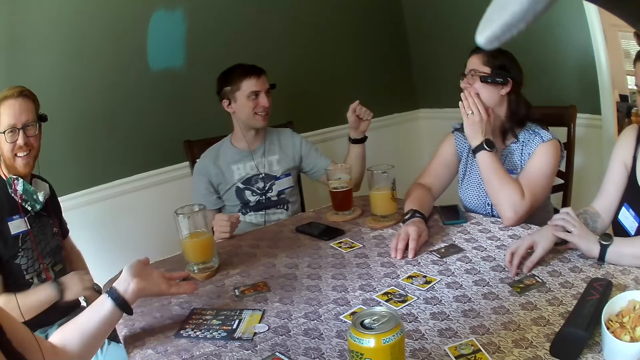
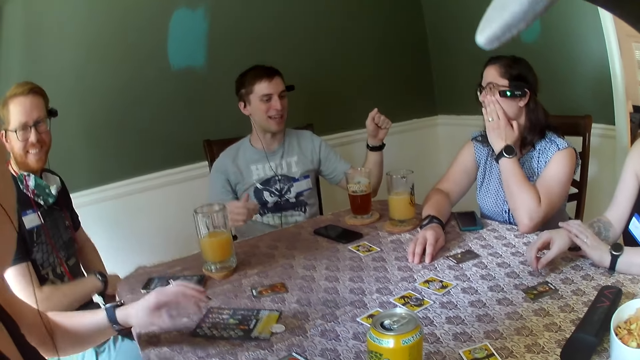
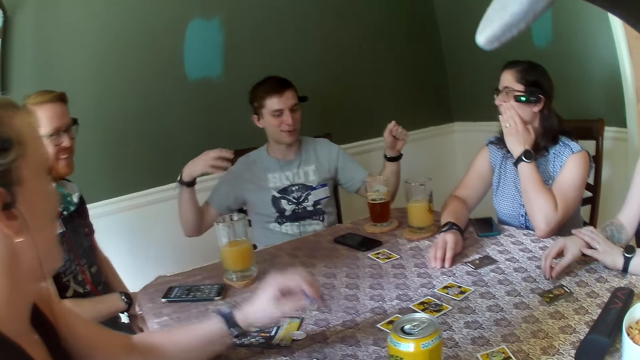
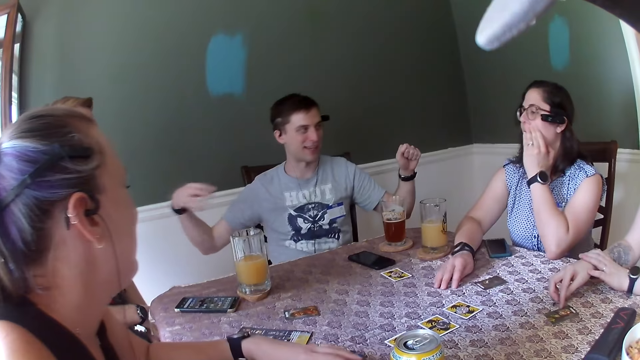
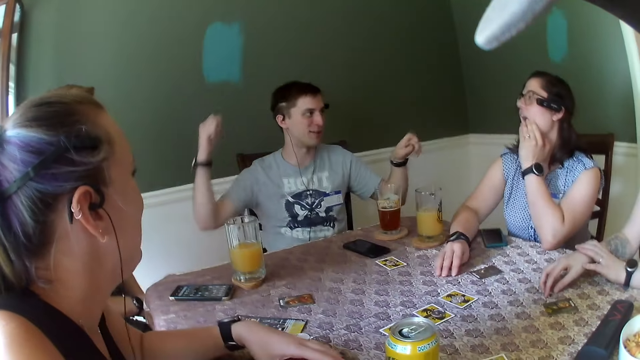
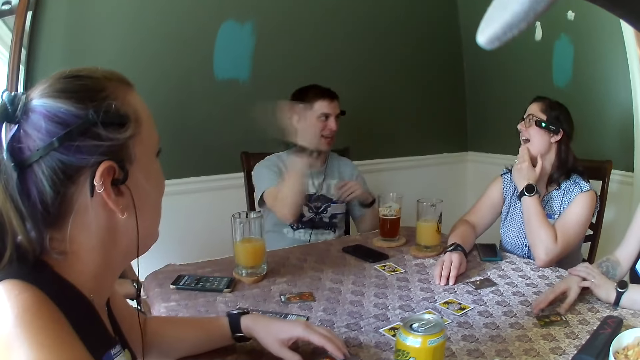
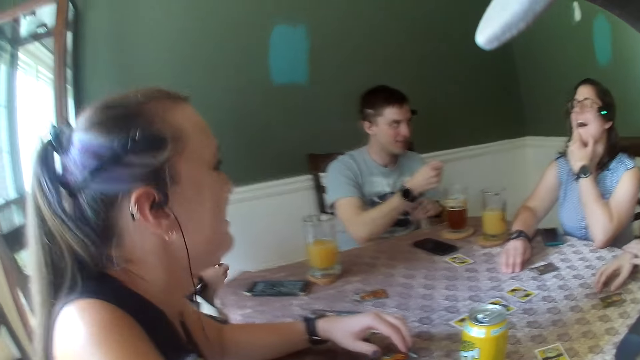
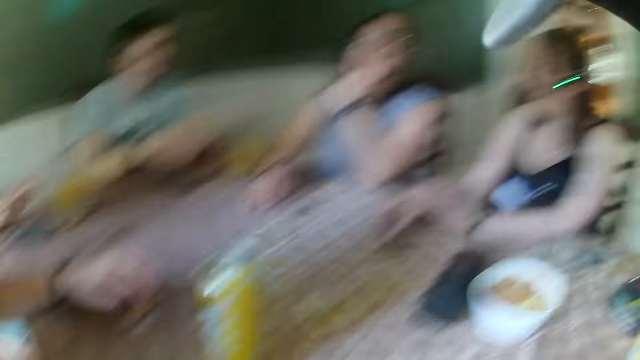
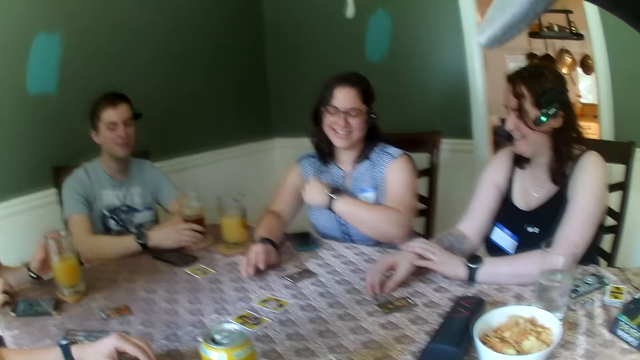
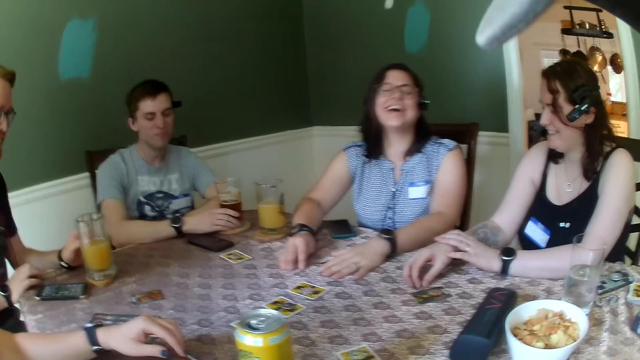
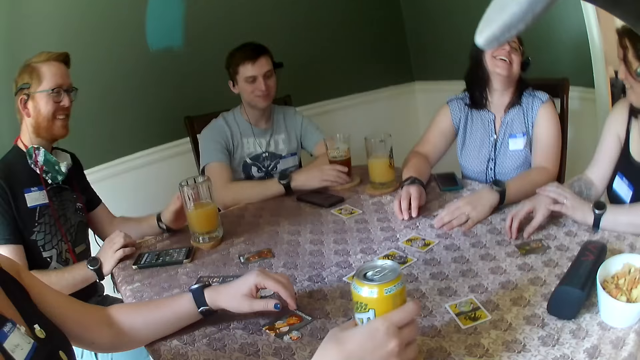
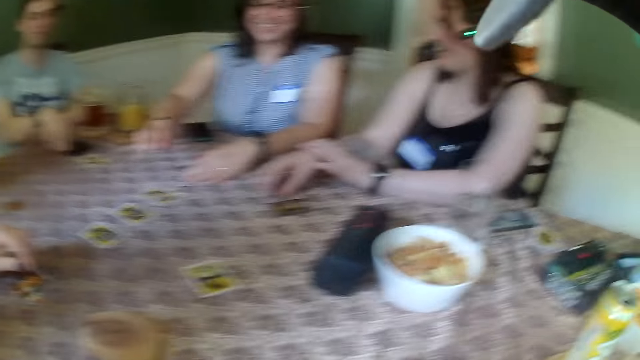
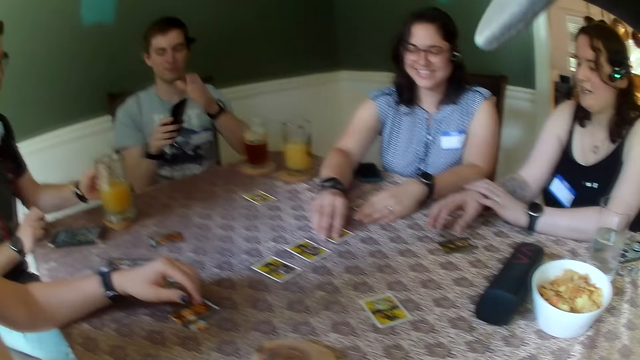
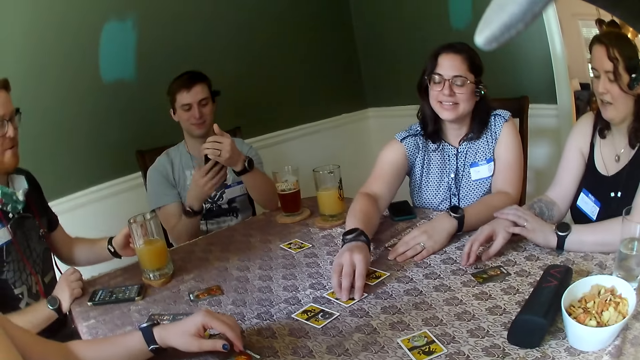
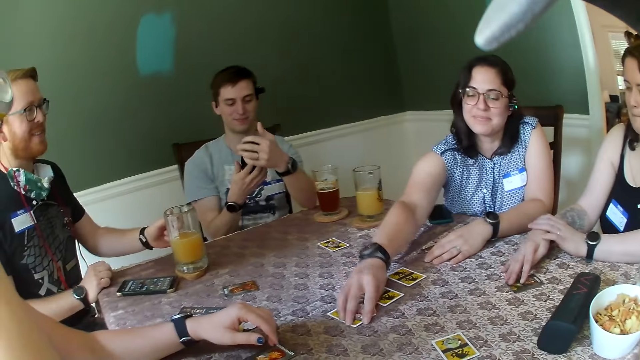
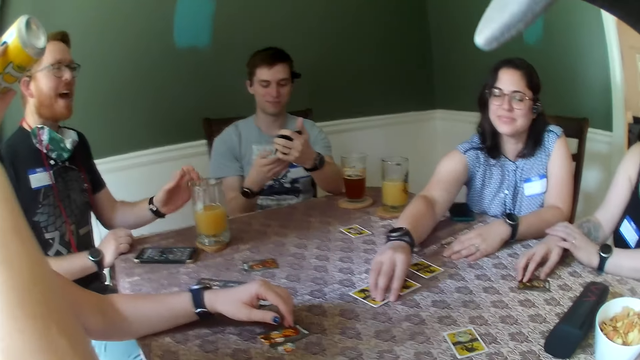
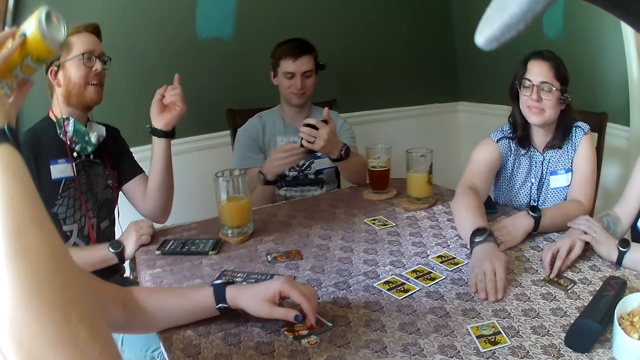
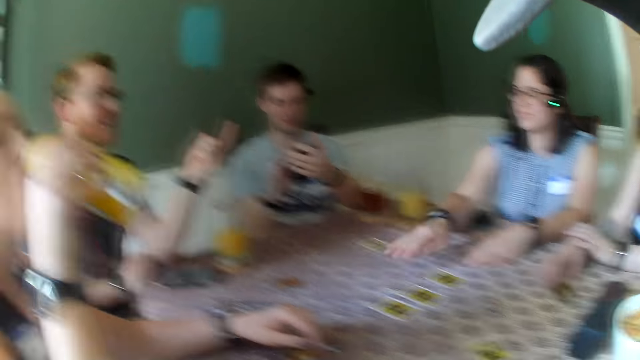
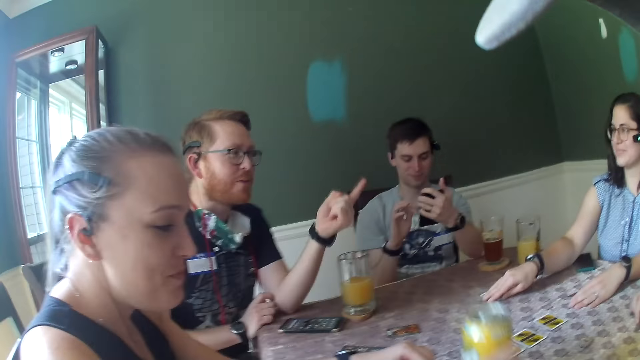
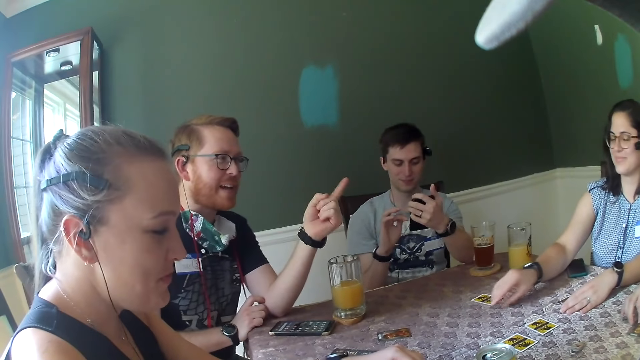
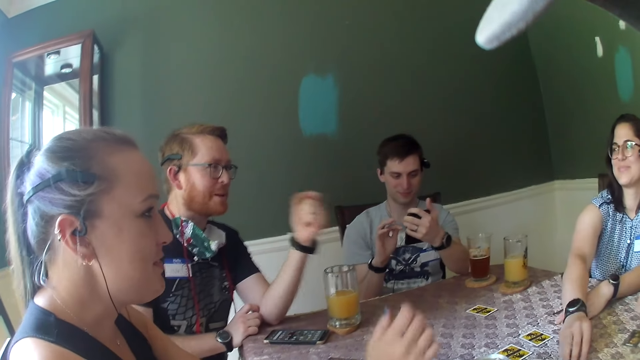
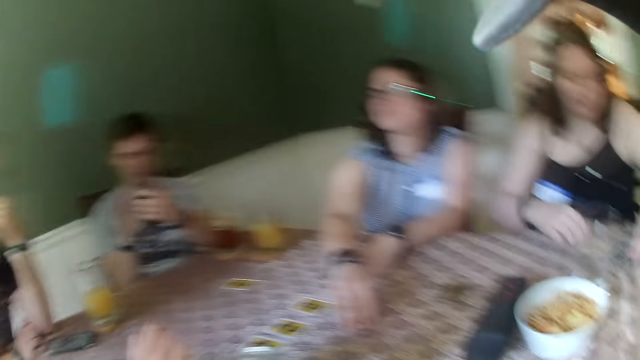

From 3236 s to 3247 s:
A woman plays with a coin on the table with her right hand. Another woman makes a gesture. A man makes a gesture. A third woman places her left hand on the table. The second woman drinks the can of juice with her right hand. Another man picks up the phone on the table with his right hand. The third woman picks up the coins on the table with her right hand. The second man holds the phone on the table with both hands. The third woman moves the coins on the table with her right hand and moves a coin on the table with her right hand. Another man makes a gesture.

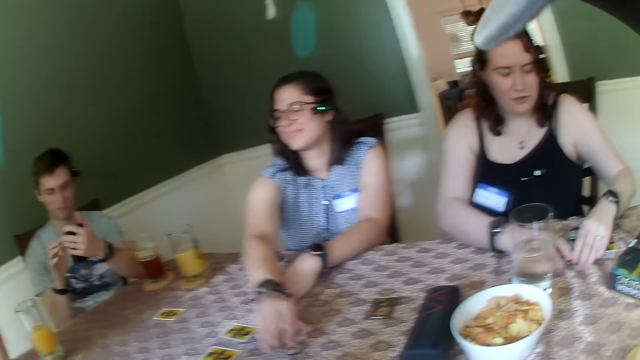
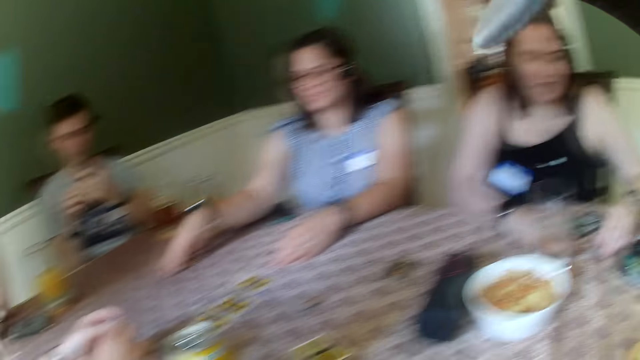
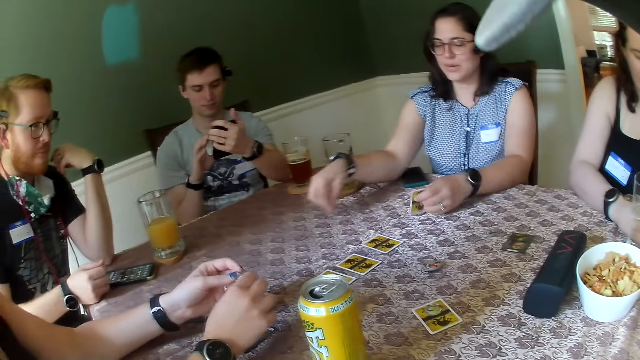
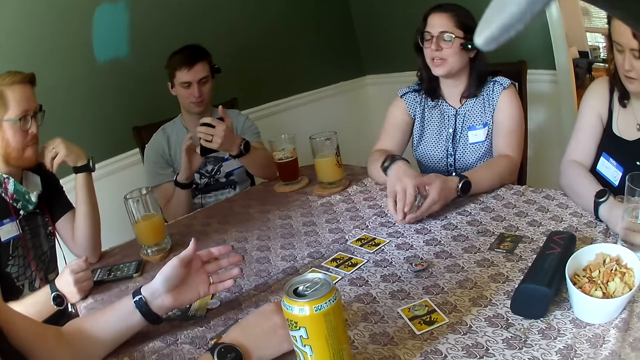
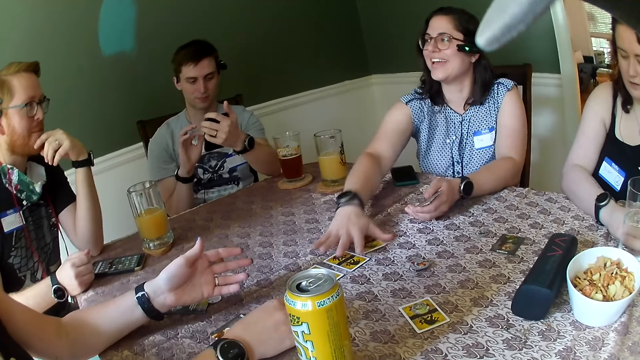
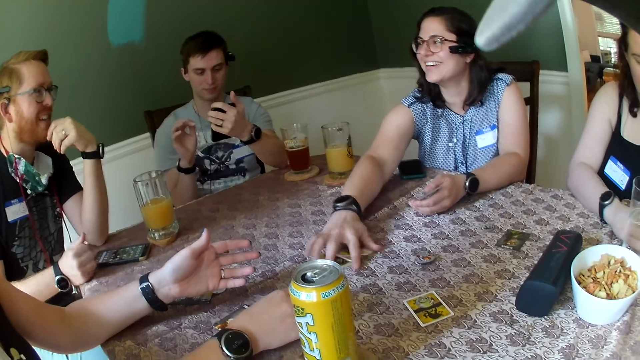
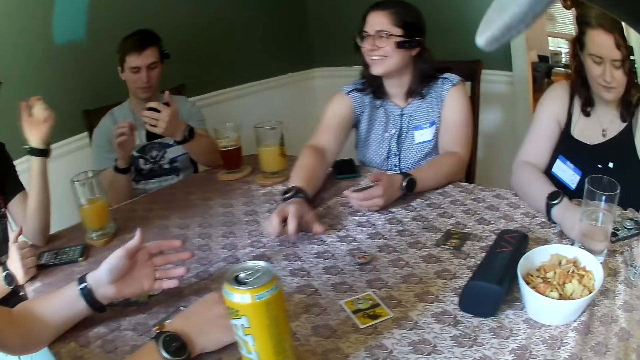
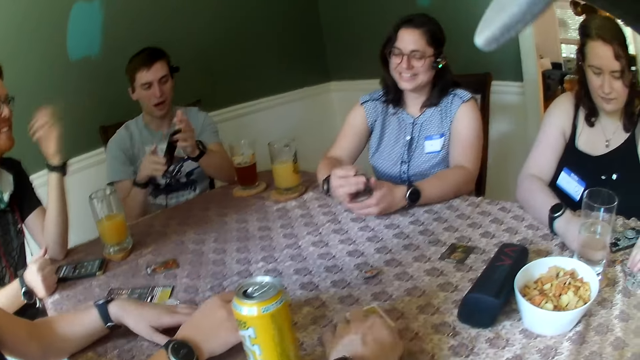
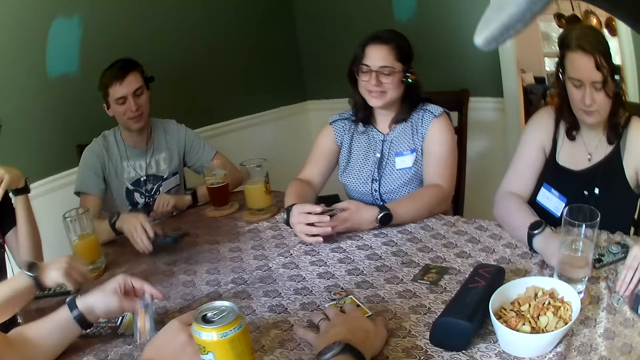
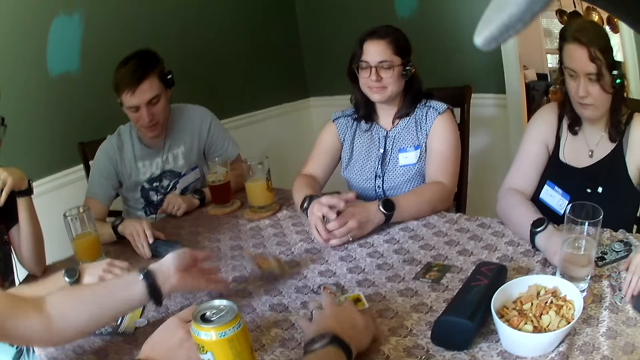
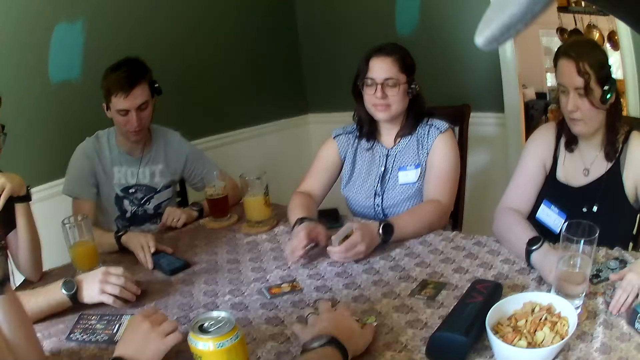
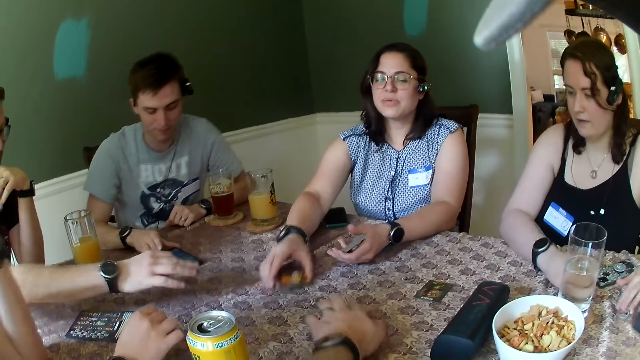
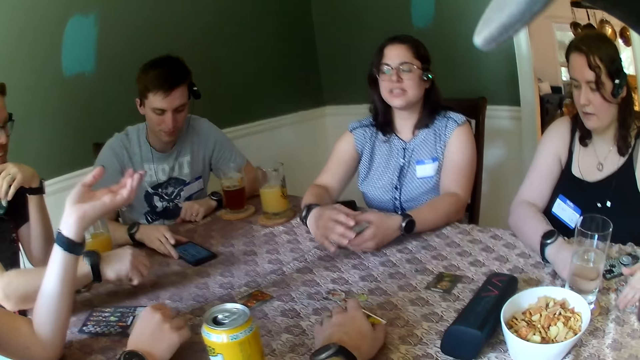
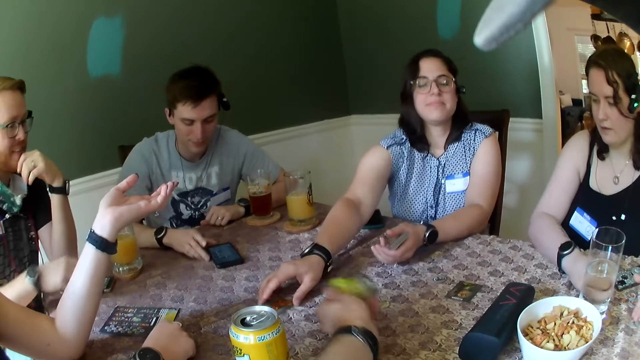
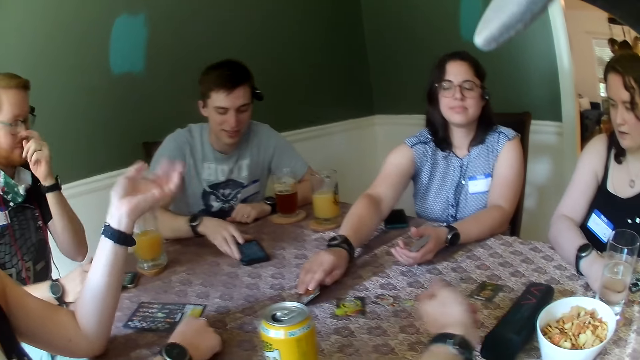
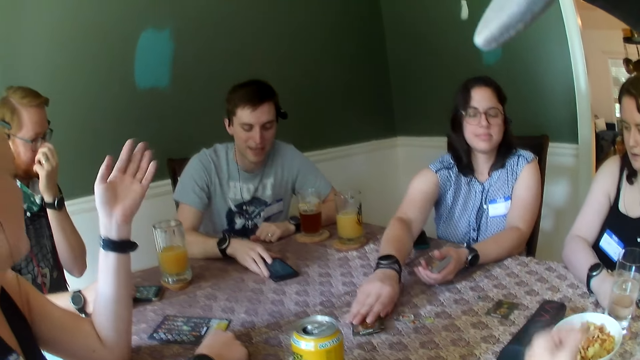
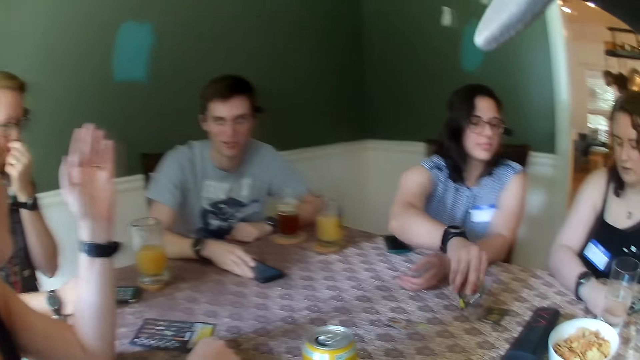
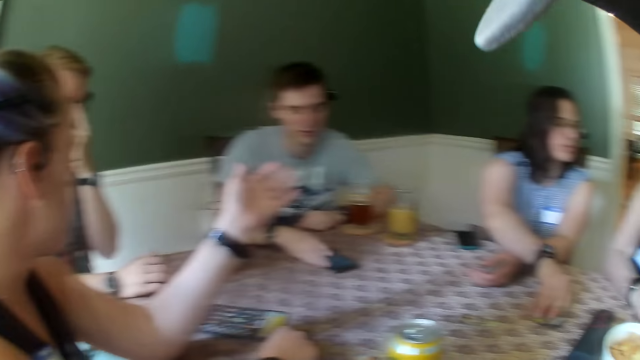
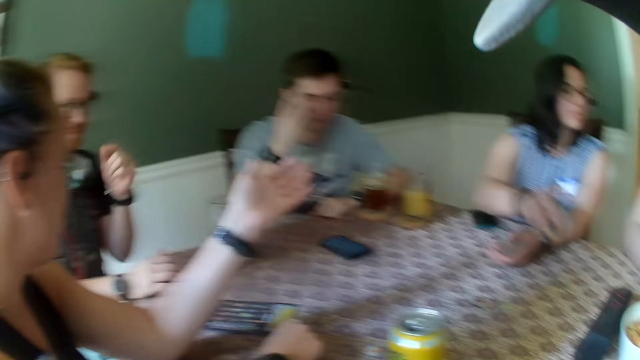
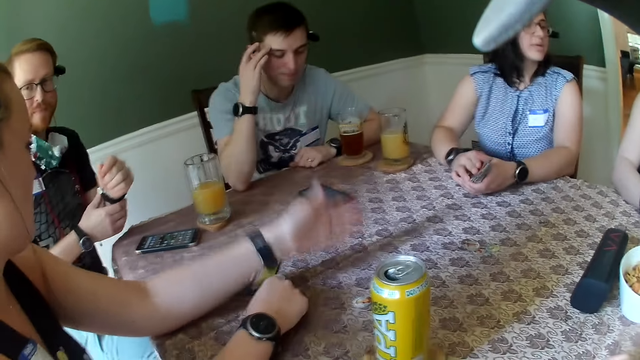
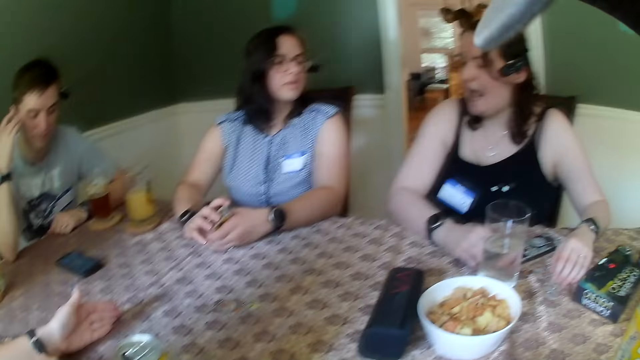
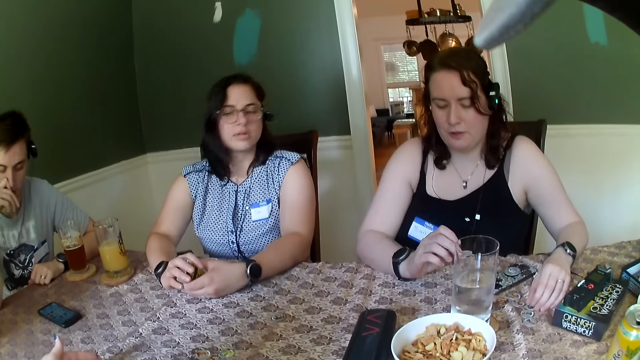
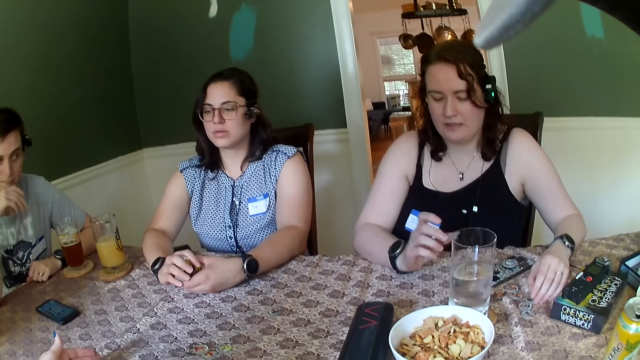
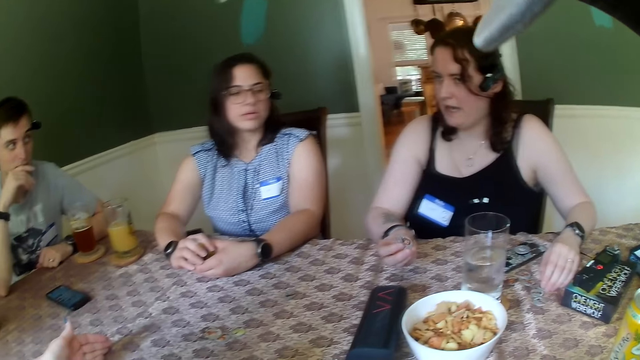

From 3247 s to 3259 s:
A woman touches the coins on the table with both hands. Another woman moves the role tokens. The second woman picks up the cards on the table with both hands and packs the cards on the table with her right hand. A third woman drops a card on the table with her left hand. The camera wearer moves a card on the table with his left hand. A man drops the phone on the table with his right hand. Another man touches a card on the table with his right hand. The second woman picks up the cards on the table with her right hand. The second man throws the card on the table with his right hand. The camera wearer throws the card on the table with his left hand. The second woman holds cards in both hands. The first woman picks up a coin on the table with her right hand.
